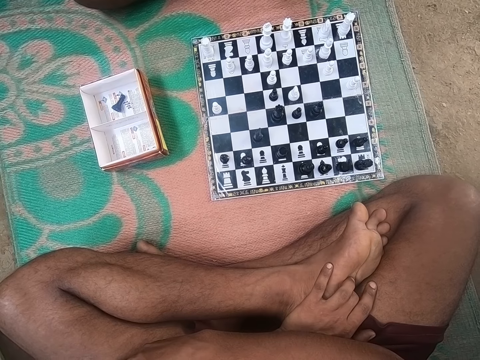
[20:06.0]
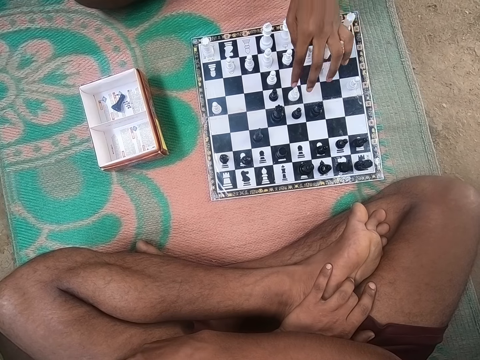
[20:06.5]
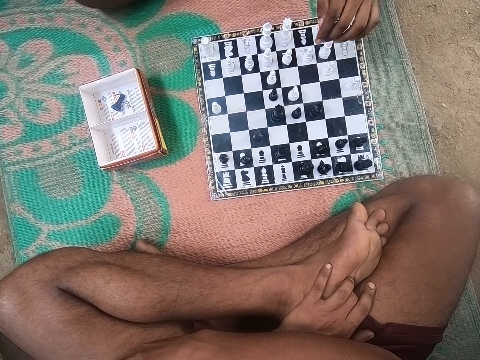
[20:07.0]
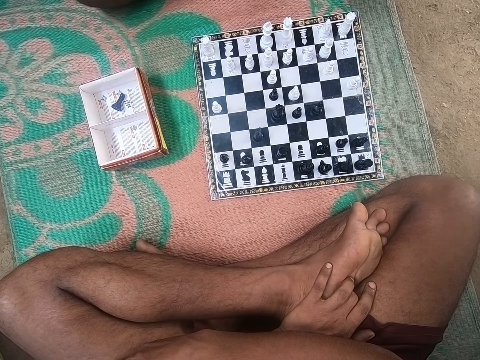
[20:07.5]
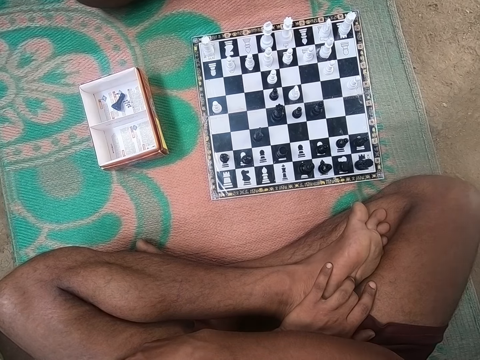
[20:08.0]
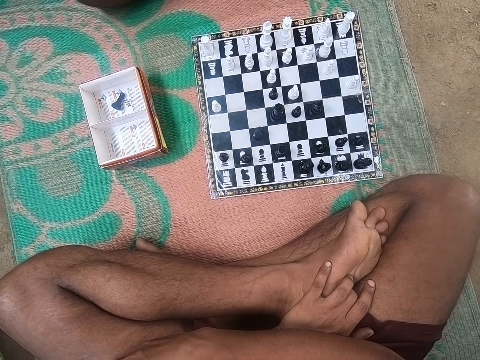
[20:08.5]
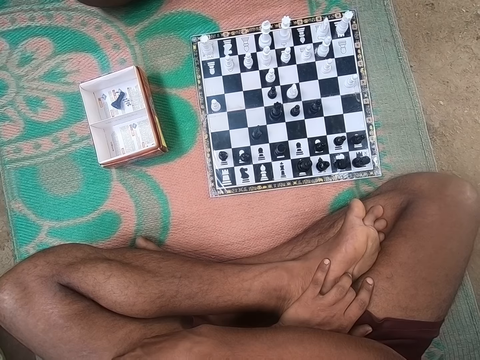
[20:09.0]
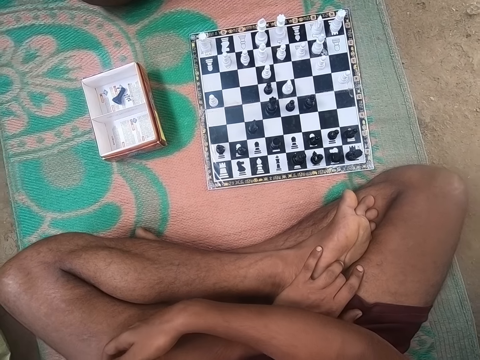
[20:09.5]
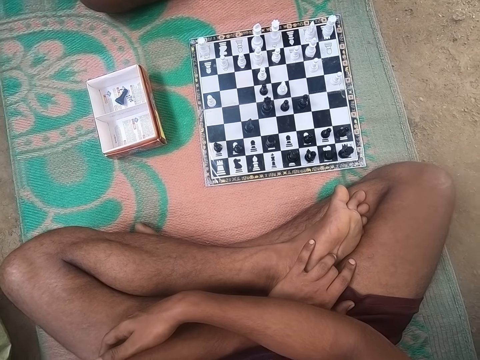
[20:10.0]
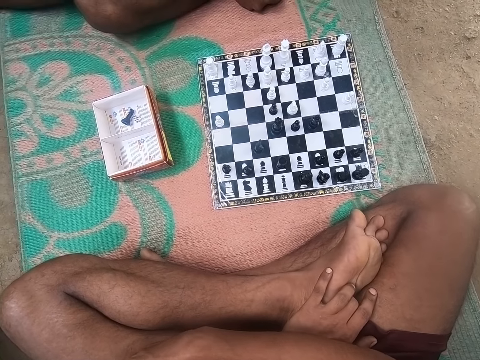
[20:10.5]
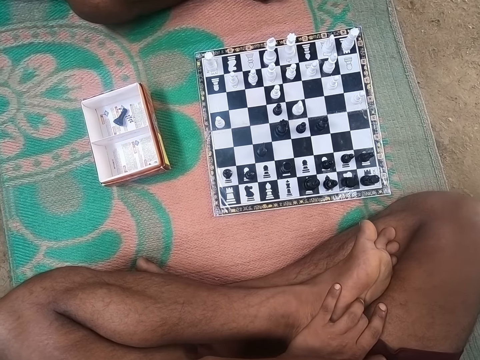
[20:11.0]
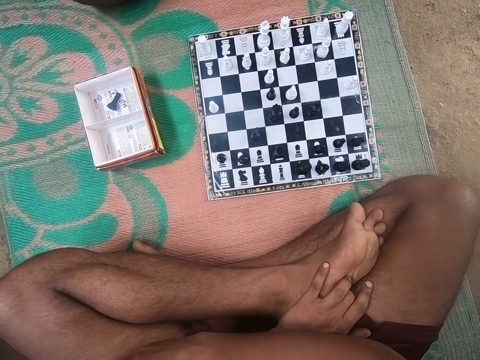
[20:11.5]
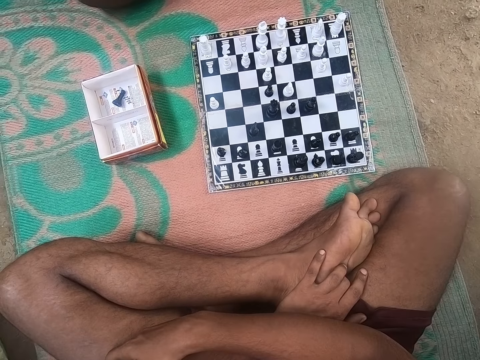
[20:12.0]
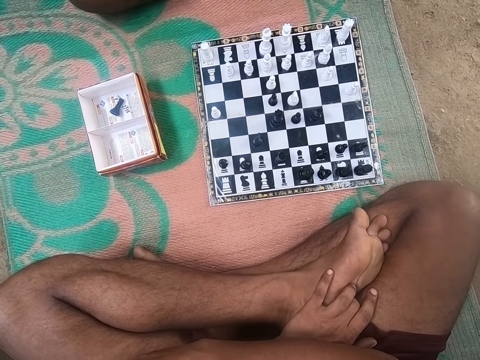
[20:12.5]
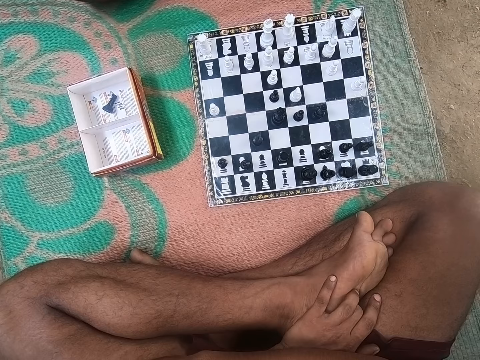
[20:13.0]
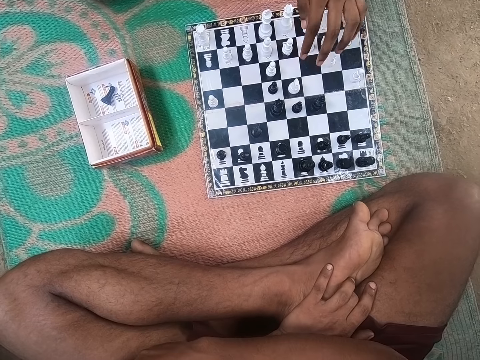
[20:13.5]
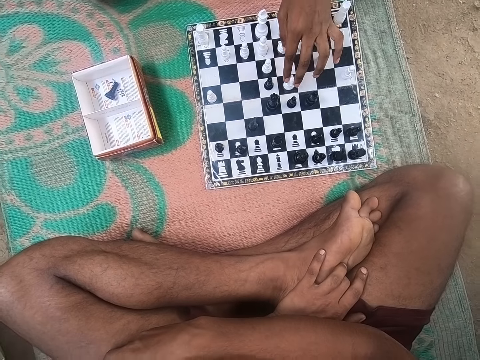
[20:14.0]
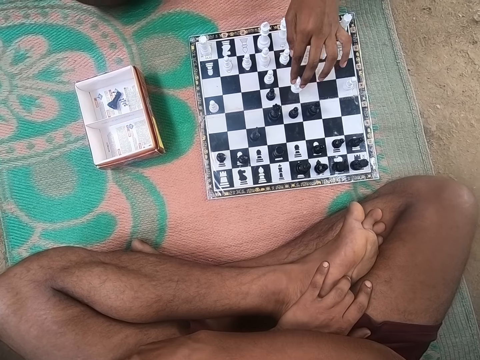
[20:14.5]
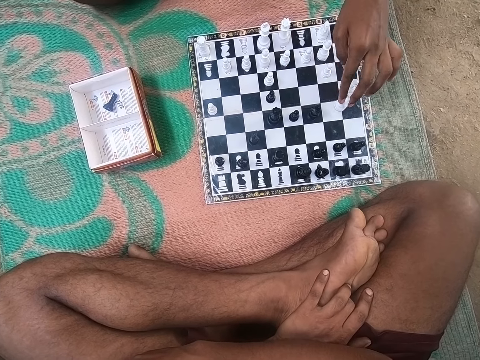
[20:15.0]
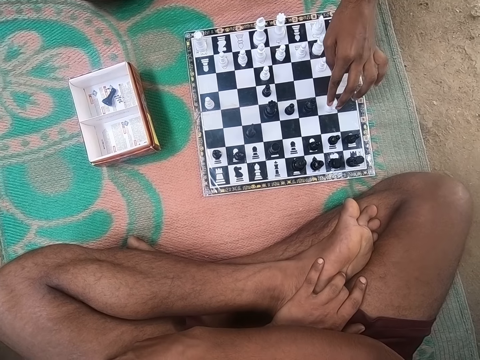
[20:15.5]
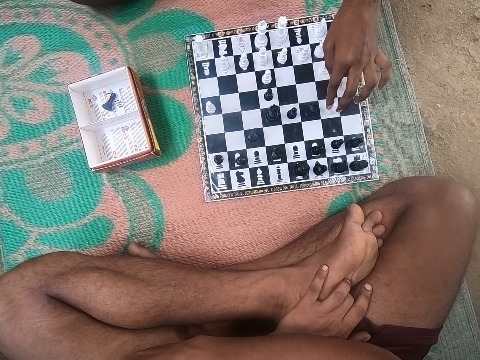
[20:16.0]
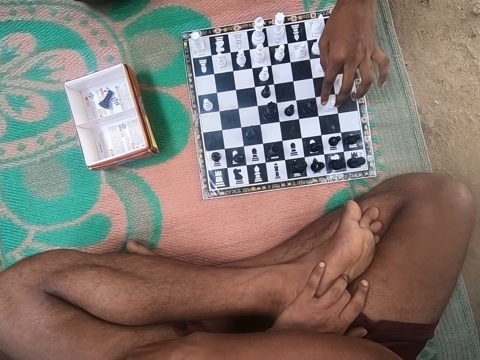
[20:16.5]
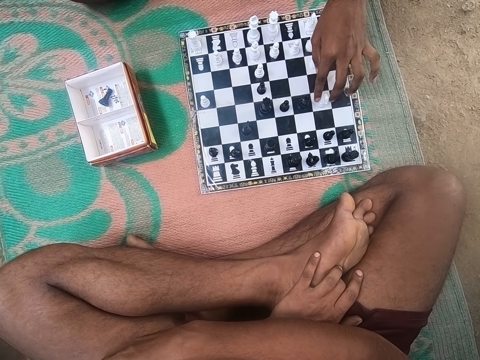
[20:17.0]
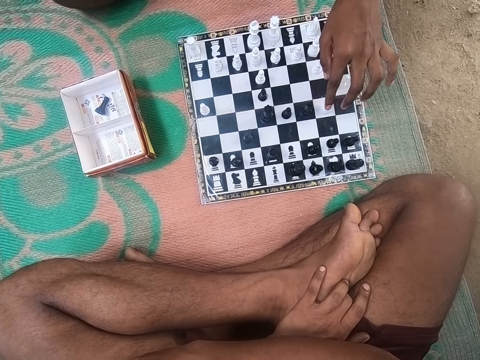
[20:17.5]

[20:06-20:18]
A man plays chess. The man moves his hand. The camera wearer looks around the chess board. The man plays a chess game.

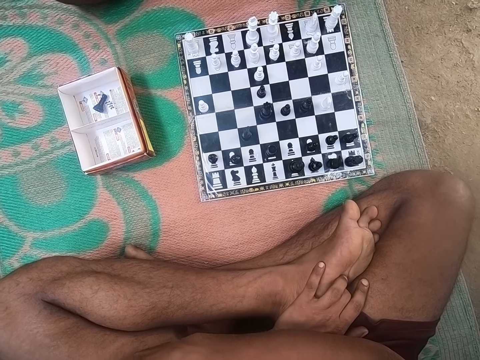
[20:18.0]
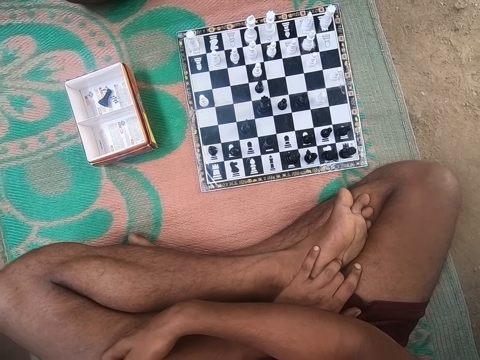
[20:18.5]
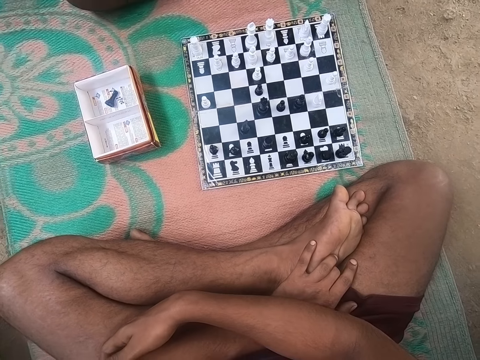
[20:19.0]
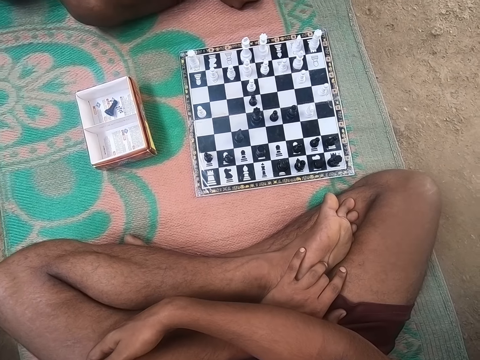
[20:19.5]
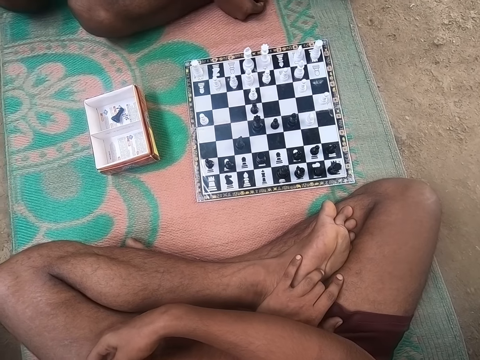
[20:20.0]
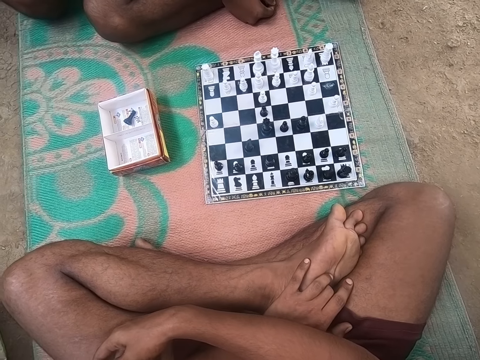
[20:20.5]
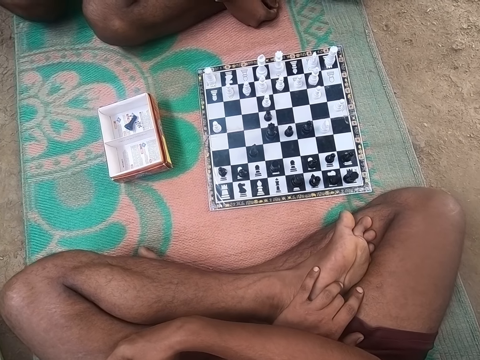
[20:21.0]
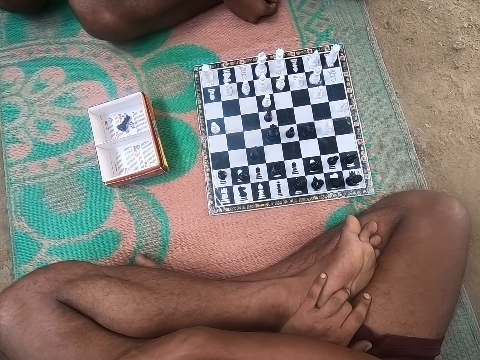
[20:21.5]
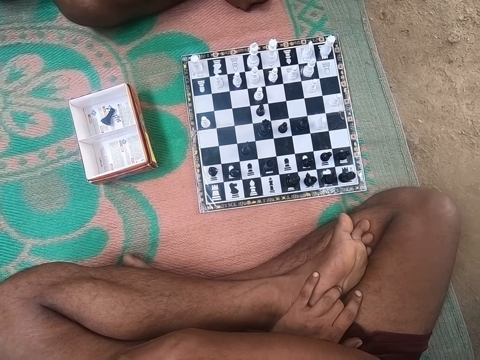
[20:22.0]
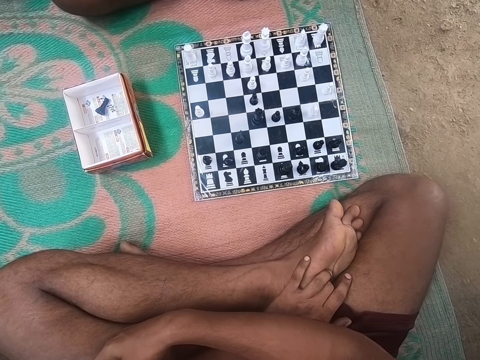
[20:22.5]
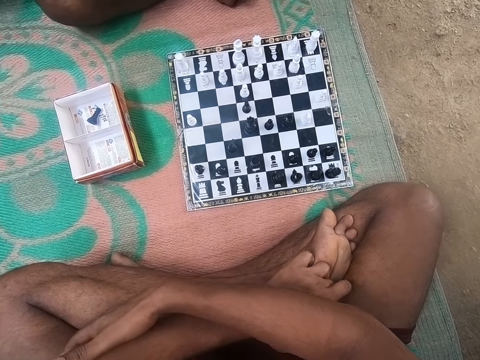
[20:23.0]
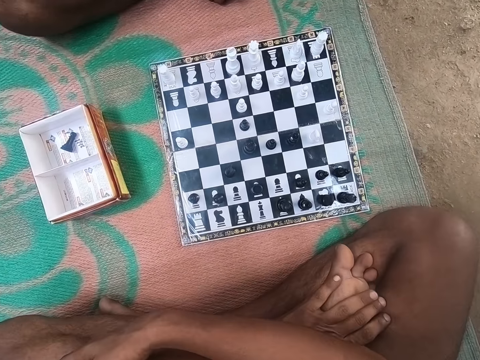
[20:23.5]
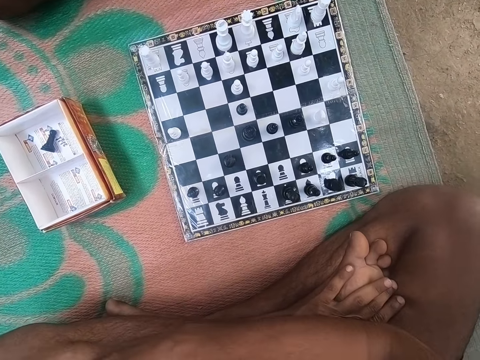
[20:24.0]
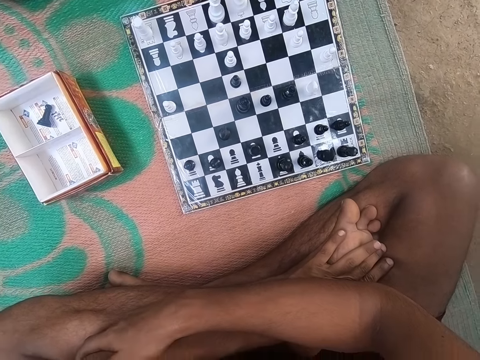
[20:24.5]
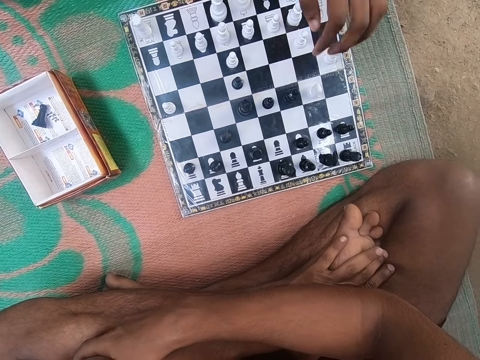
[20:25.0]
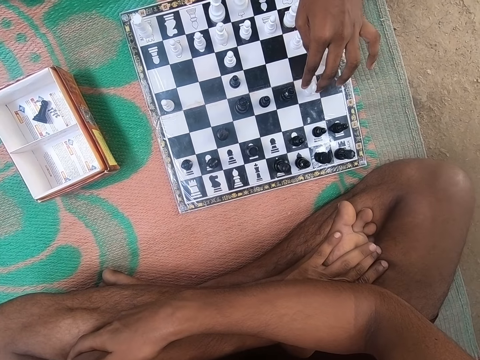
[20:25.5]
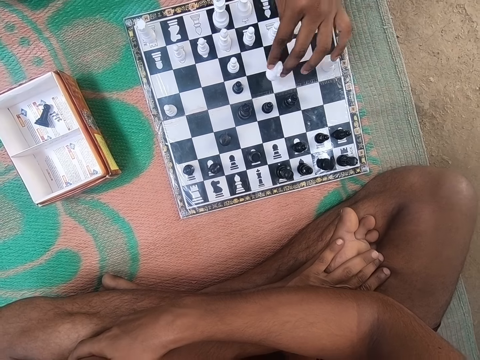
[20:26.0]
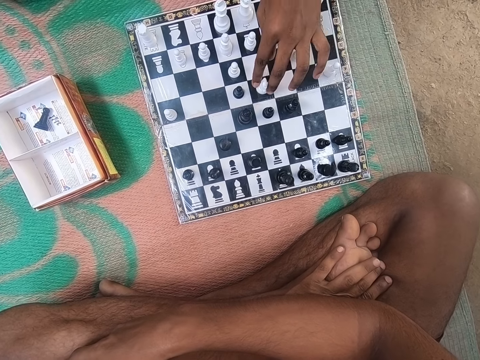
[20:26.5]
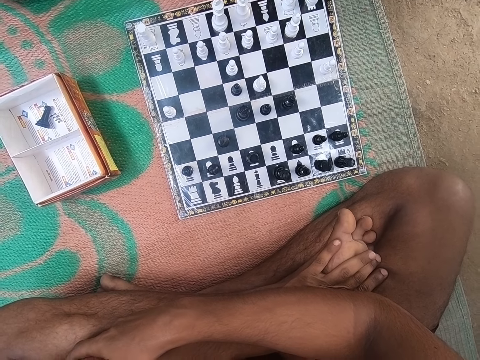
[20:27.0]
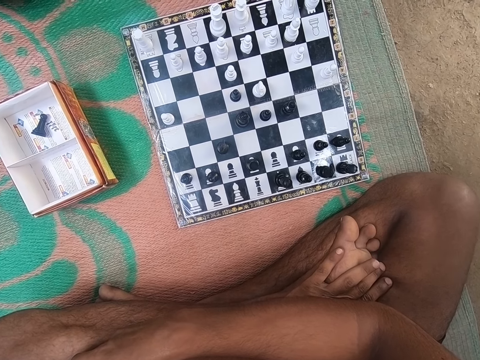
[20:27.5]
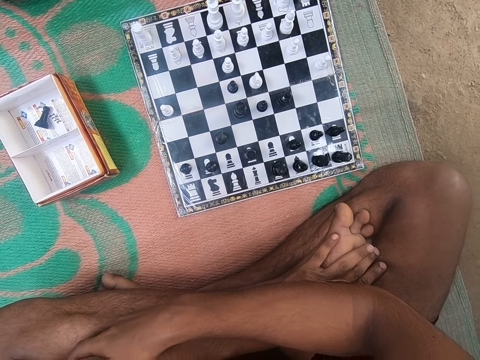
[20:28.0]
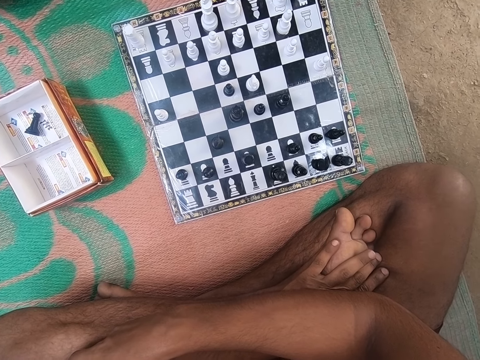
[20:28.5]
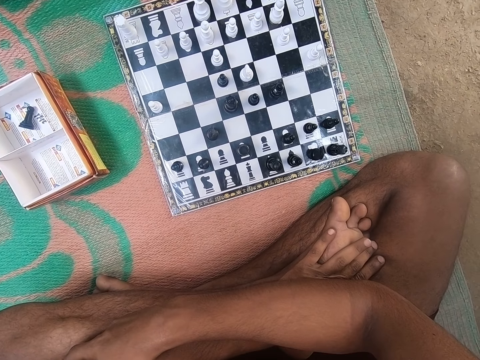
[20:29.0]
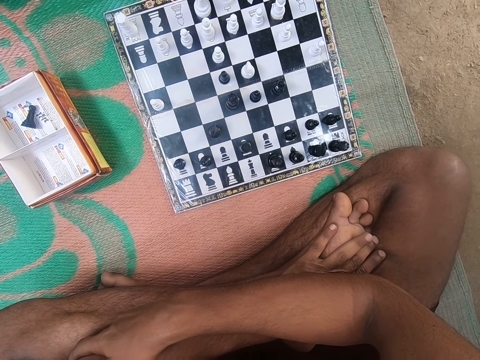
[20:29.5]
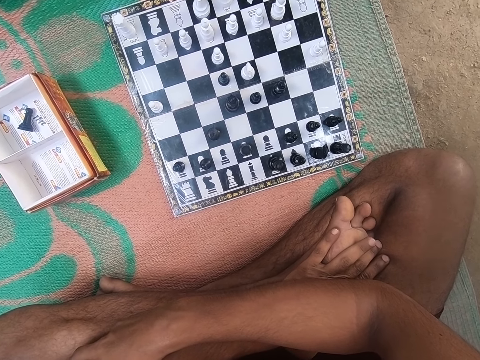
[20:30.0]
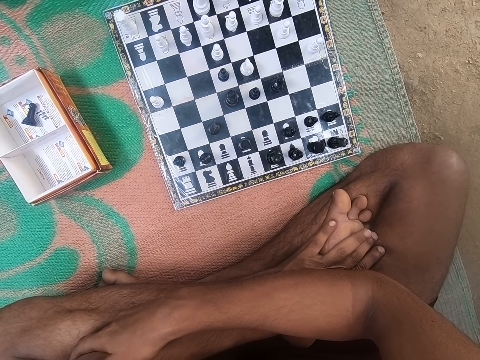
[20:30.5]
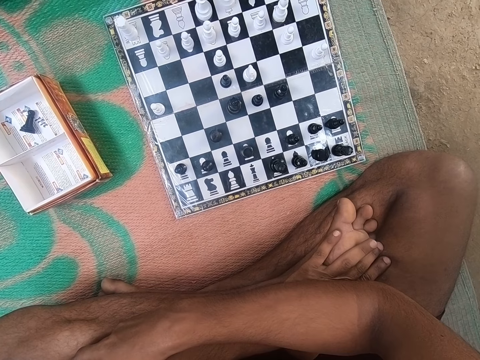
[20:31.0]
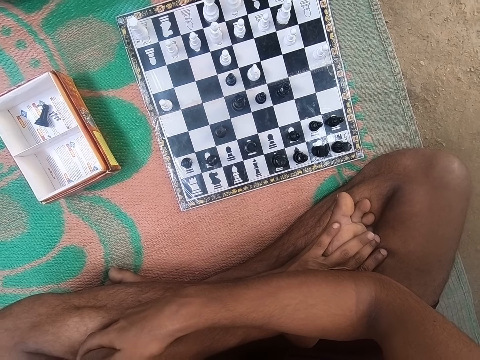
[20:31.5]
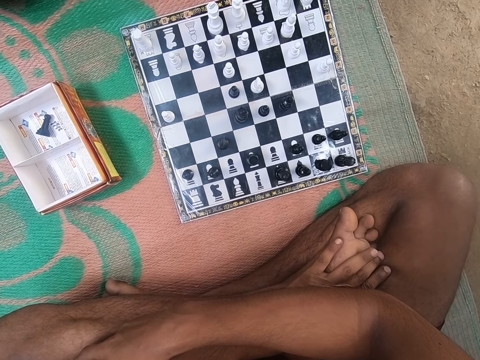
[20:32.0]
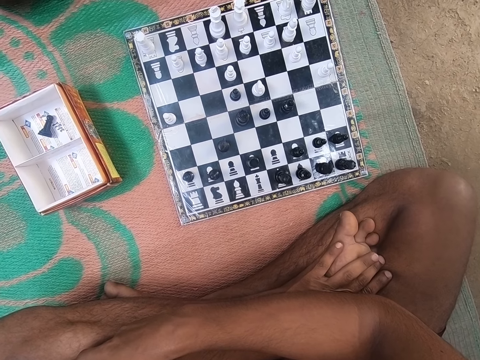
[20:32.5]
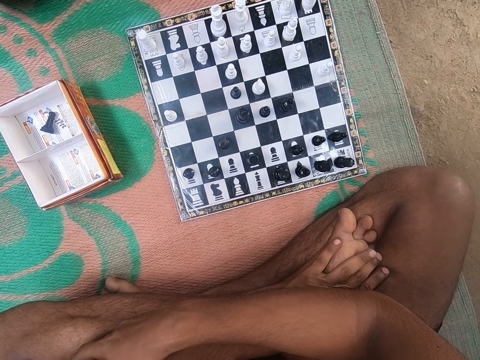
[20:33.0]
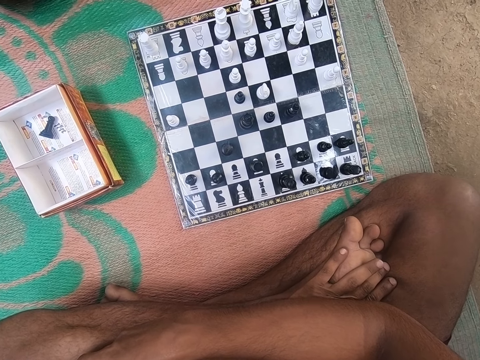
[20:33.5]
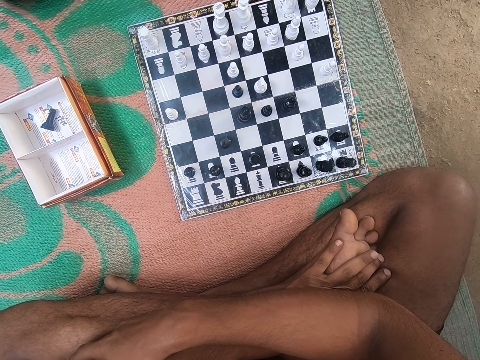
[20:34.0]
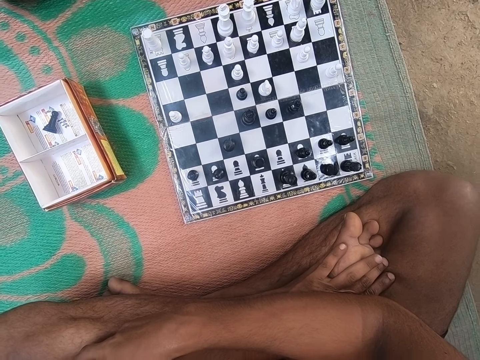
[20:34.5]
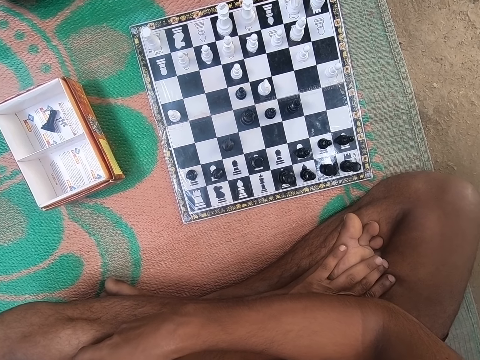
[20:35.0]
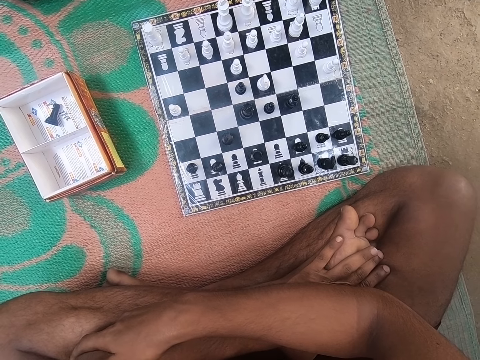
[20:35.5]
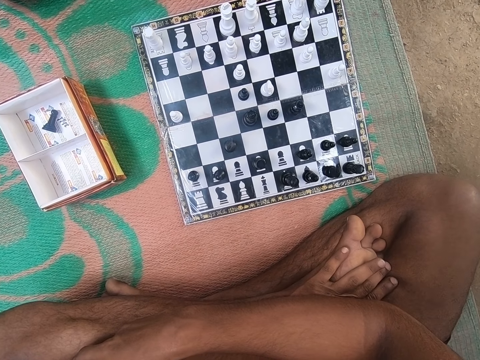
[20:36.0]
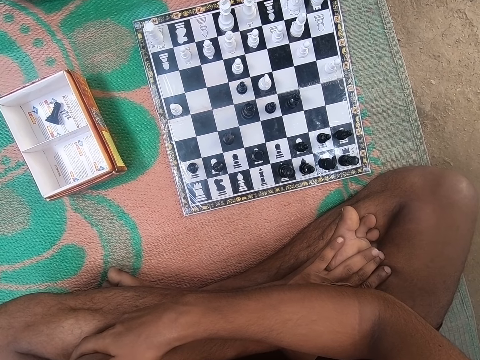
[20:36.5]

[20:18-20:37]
The camera wearer looks around the chess board. A man plays chess. The camera wearer looks around the chess board. They interact with the man.
